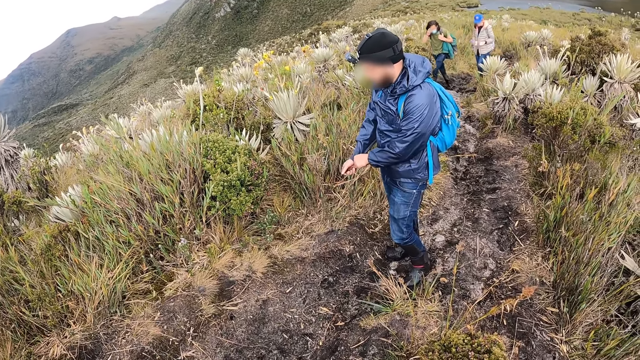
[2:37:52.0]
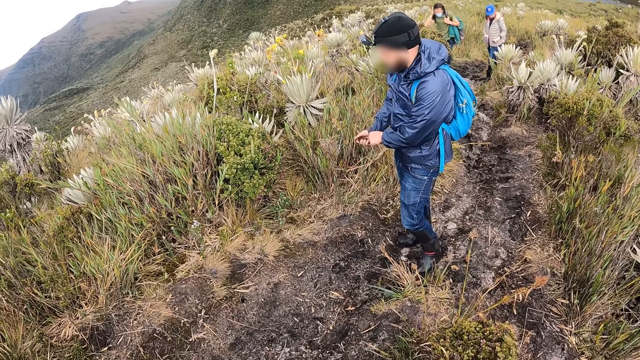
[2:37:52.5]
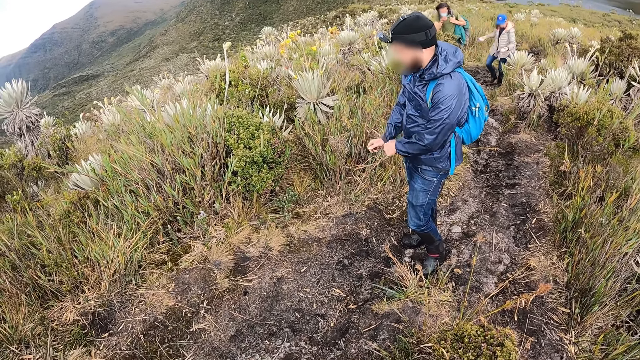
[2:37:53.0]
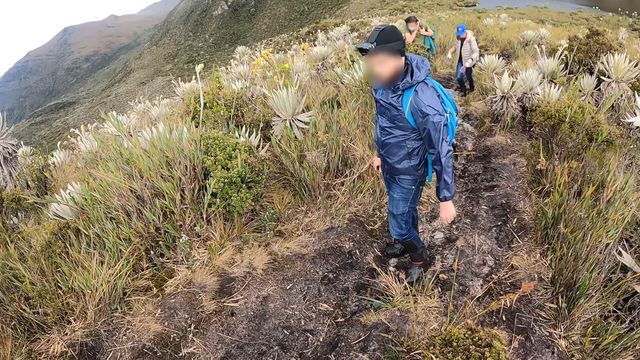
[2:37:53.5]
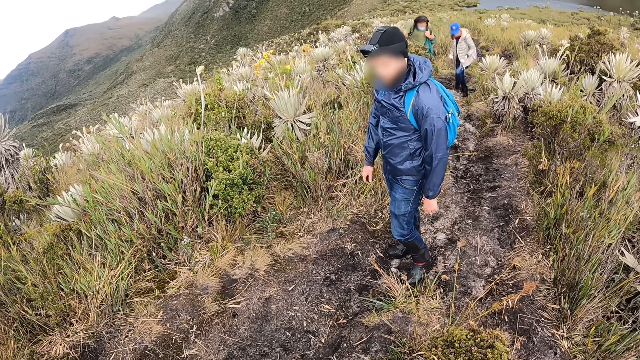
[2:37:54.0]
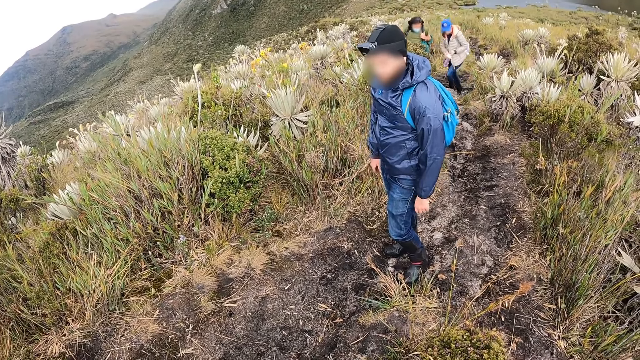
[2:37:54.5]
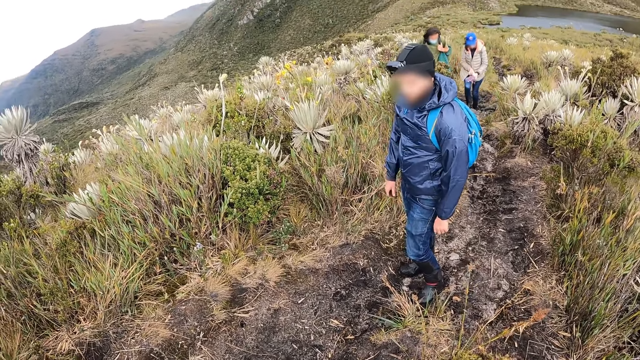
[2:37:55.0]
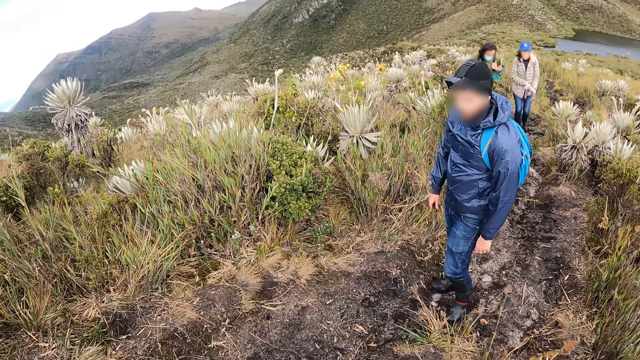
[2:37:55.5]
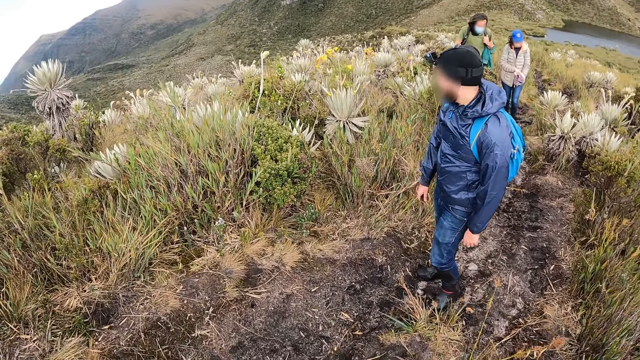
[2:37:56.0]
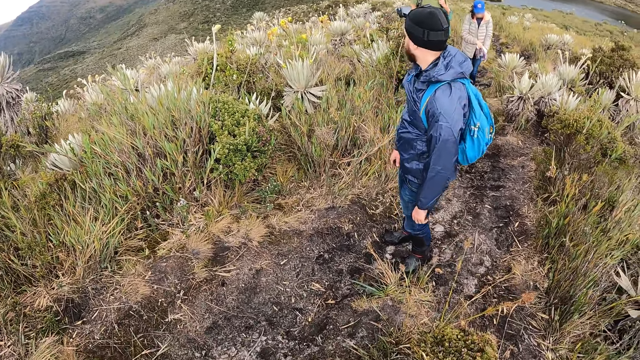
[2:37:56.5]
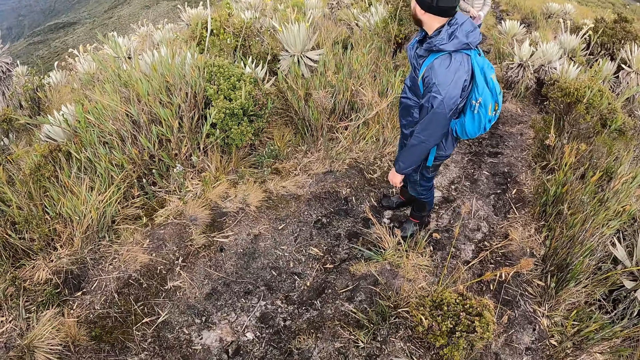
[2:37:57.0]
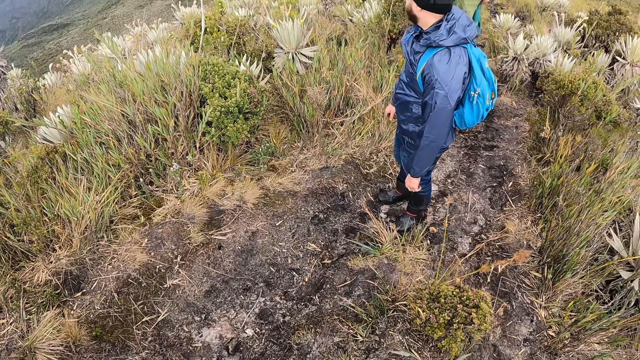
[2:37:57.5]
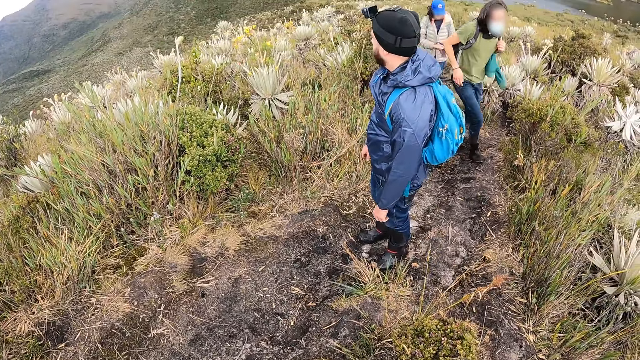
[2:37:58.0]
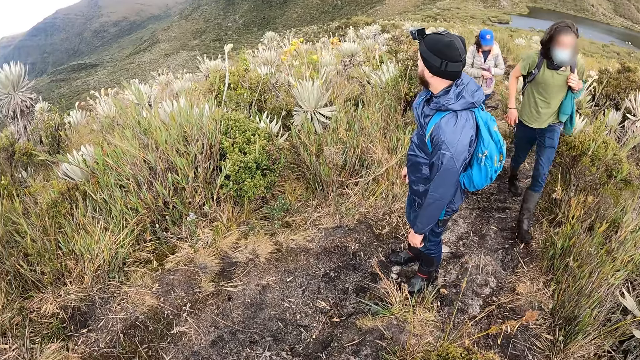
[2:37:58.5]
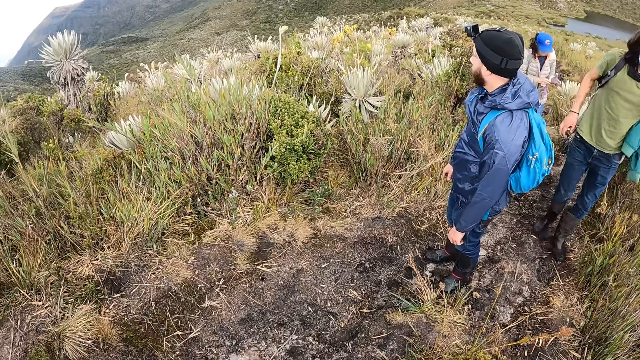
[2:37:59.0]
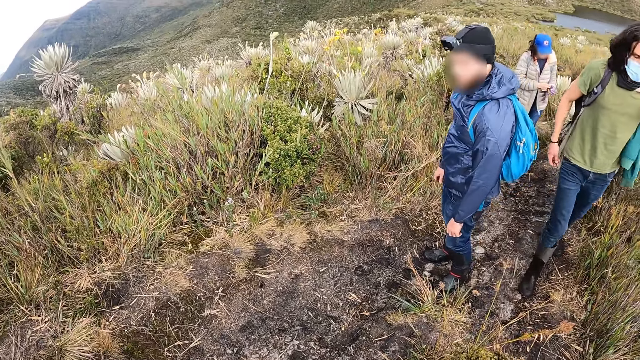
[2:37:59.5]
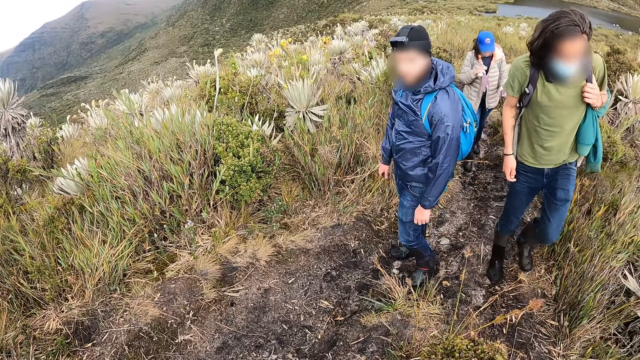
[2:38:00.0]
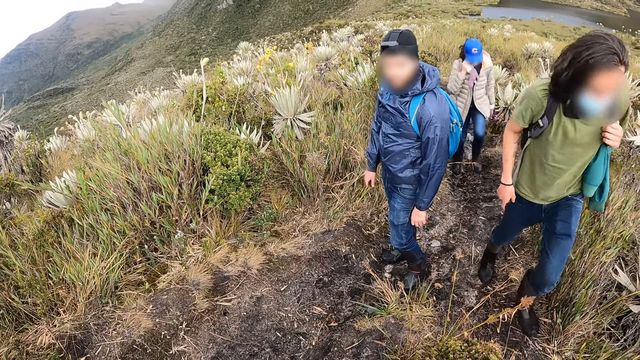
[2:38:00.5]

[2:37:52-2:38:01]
A woman follows the man. The camera wearer looks at the colleagues.

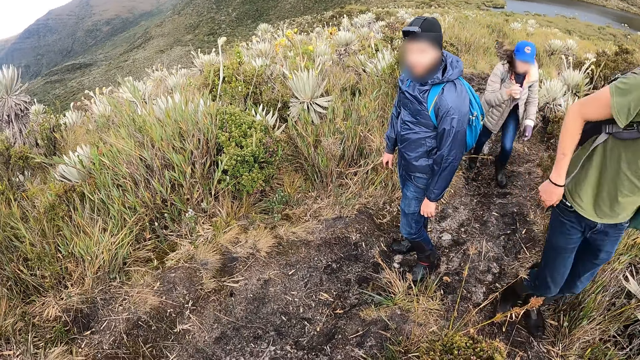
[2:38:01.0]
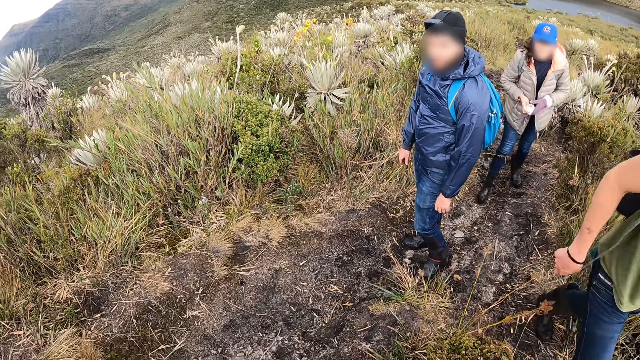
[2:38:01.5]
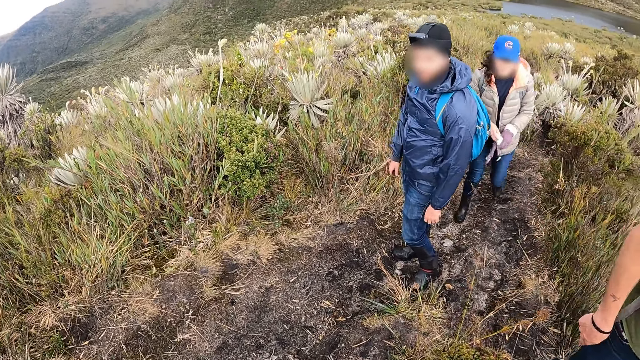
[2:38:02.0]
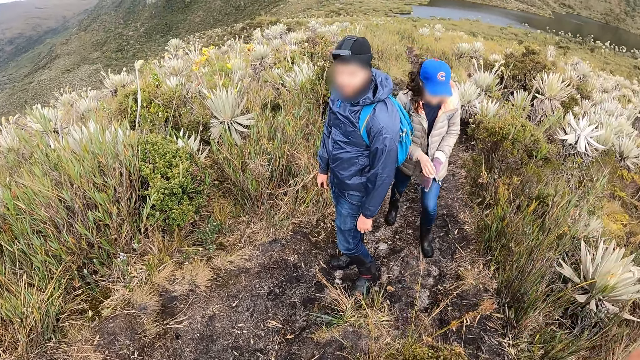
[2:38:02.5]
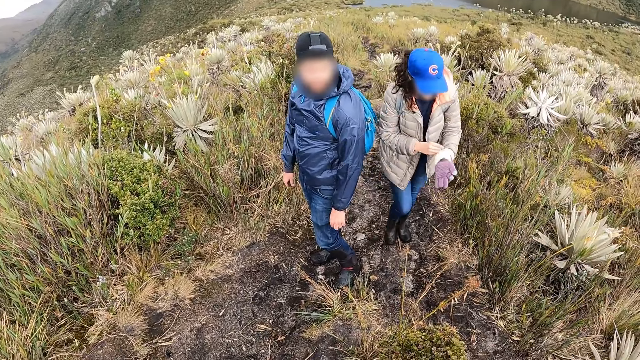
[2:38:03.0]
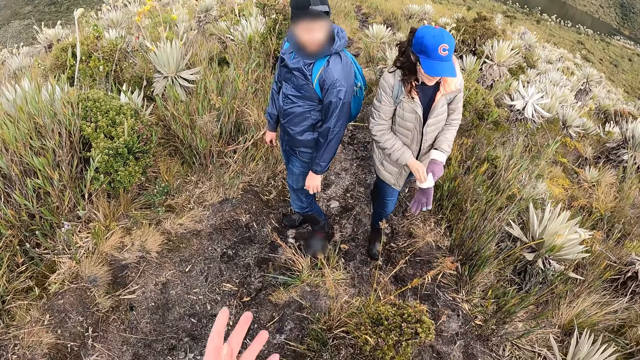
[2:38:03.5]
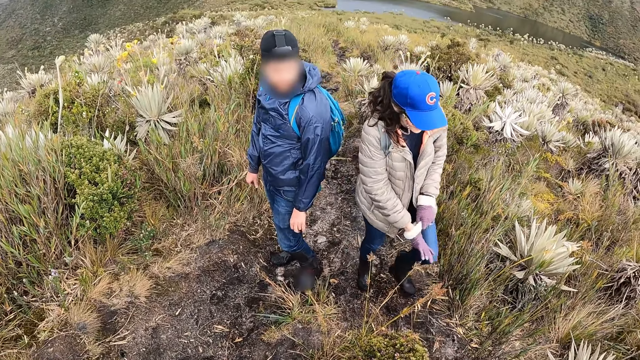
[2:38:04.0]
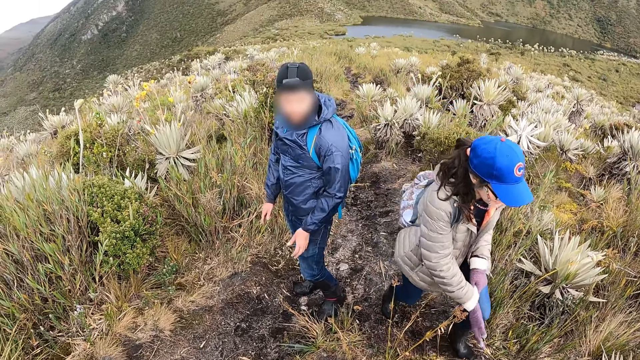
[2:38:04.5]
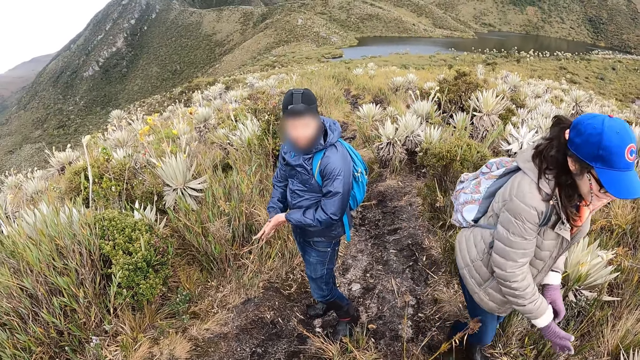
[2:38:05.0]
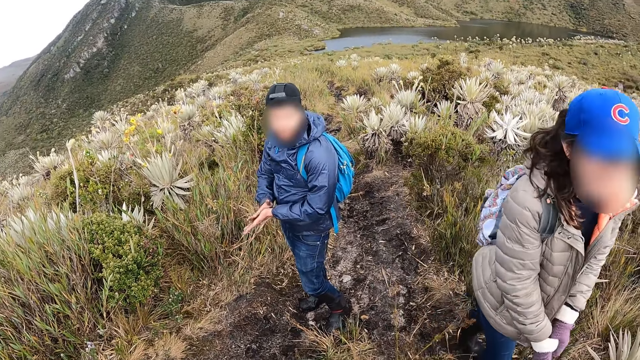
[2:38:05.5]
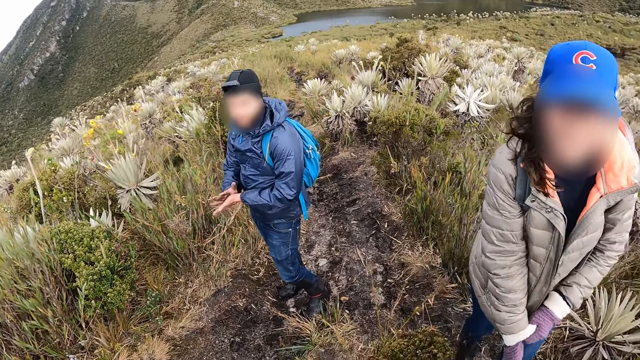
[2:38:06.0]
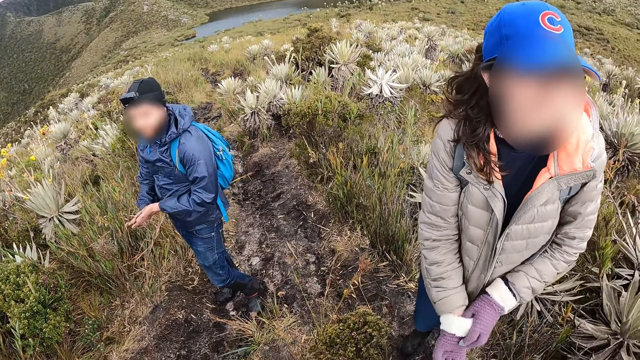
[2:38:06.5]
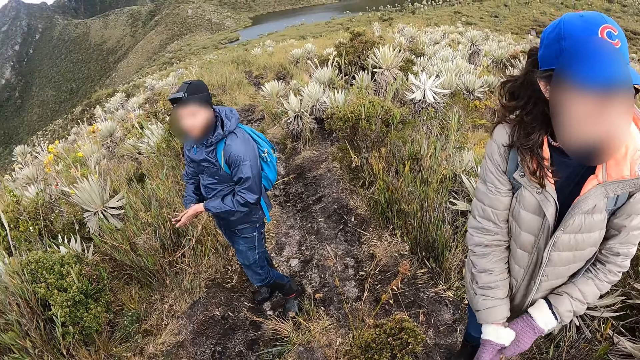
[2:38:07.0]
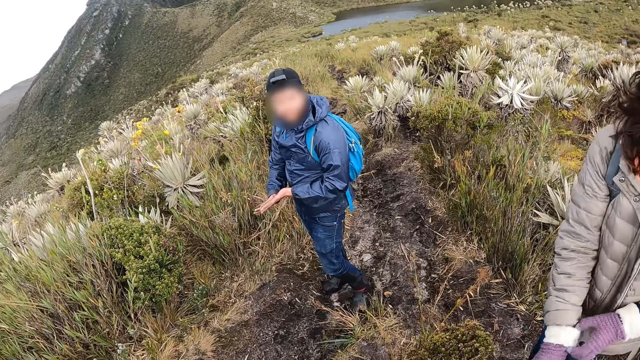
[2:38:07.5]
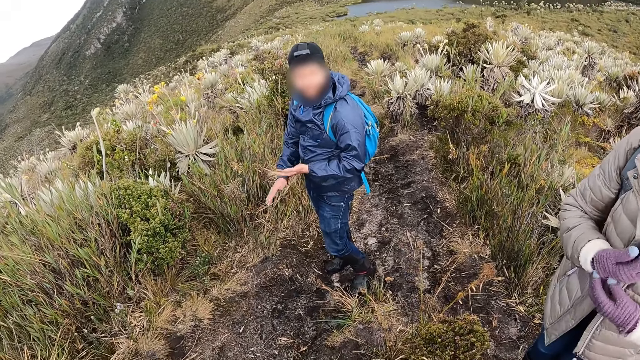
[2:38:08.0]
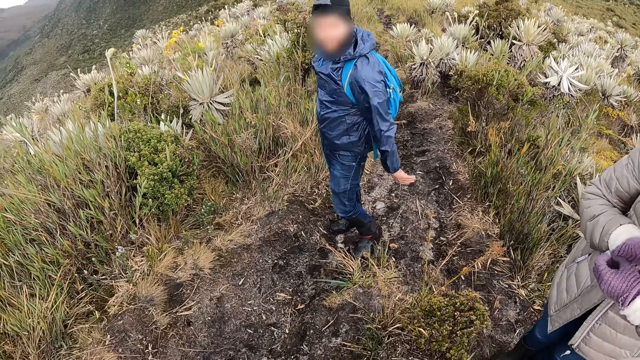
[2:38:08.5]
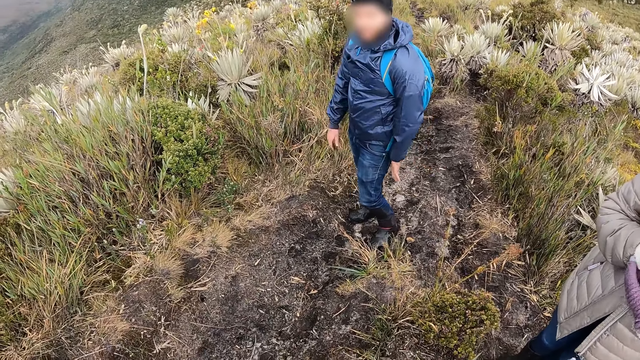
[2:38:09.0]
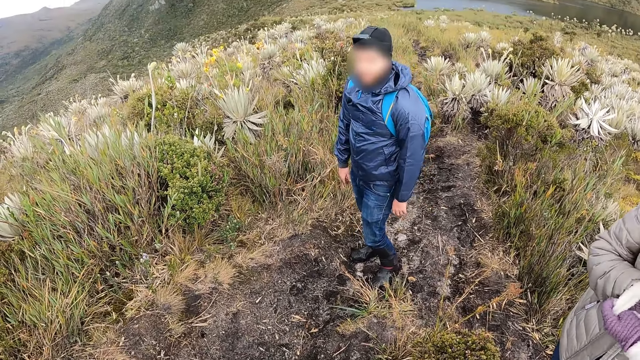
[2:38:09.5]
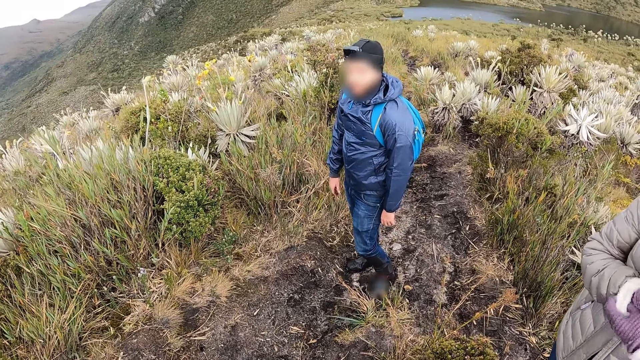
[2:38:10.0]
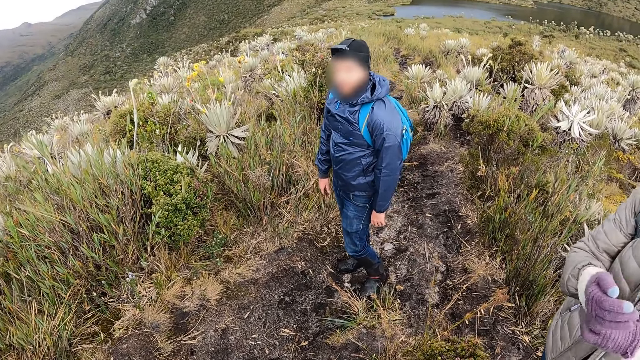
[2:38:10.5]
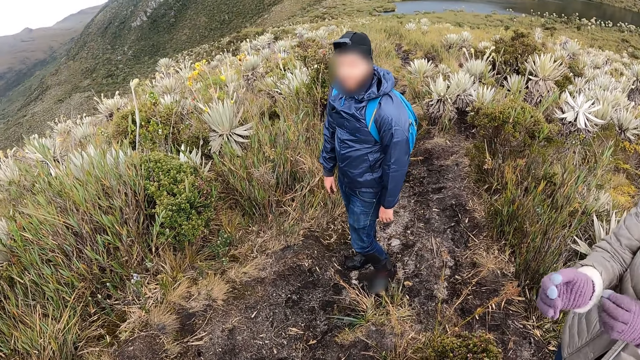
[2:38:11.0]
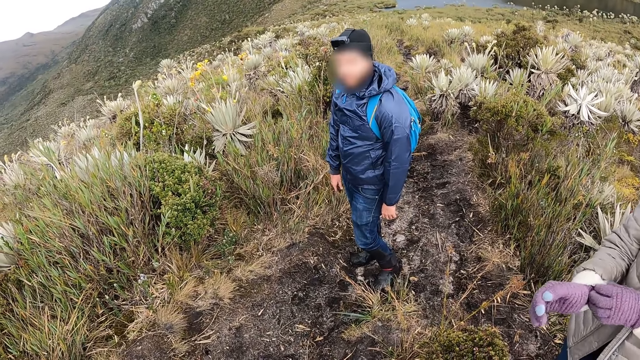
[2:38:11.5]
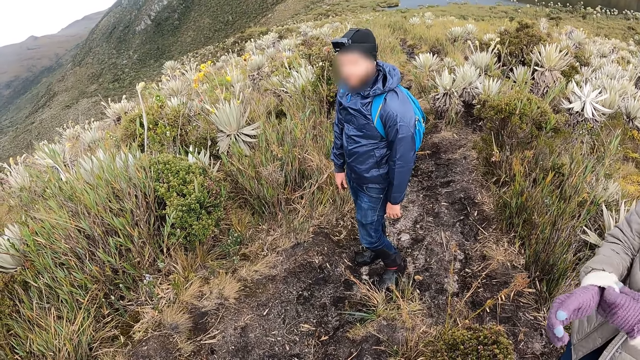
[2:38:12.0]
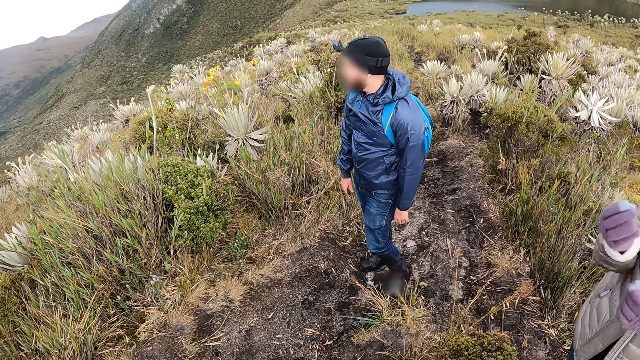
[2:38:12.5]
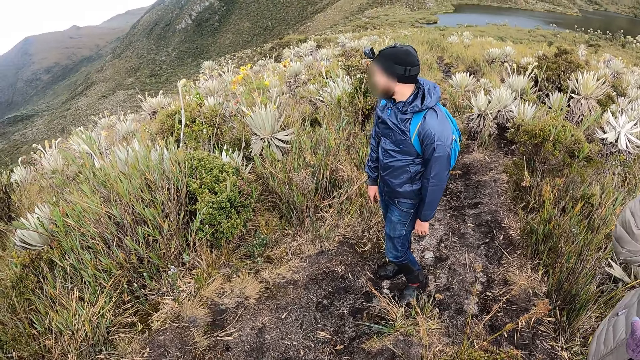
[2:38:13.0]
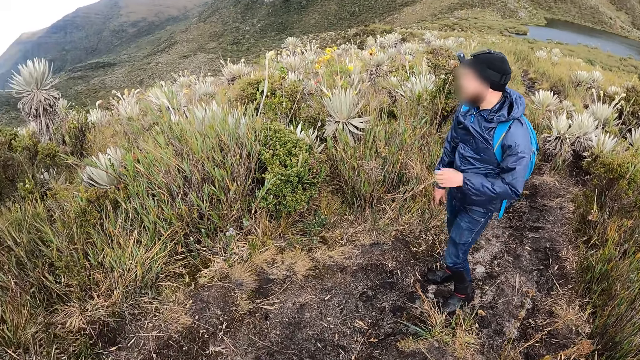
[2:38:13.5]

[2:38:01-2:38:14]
A man walks beside the camera wearer. A woman walks towards the camera wearer. The camera wearer moves the hands. The woman wears her hand glove on her left hand. The camera wearer looks at the woman. Another man rubs both hands together.
